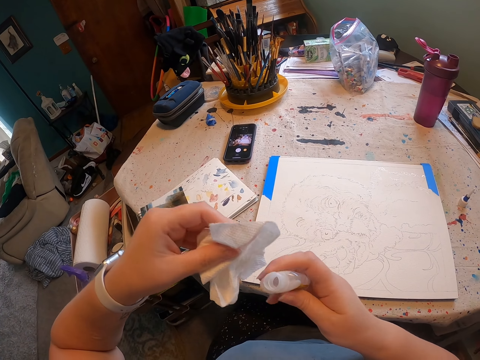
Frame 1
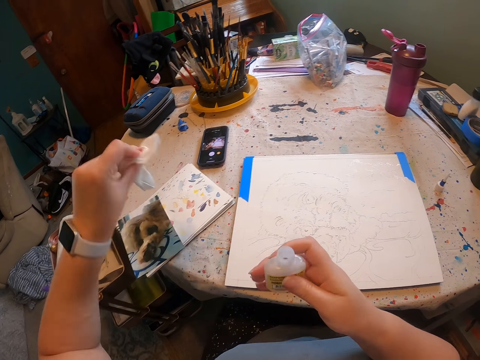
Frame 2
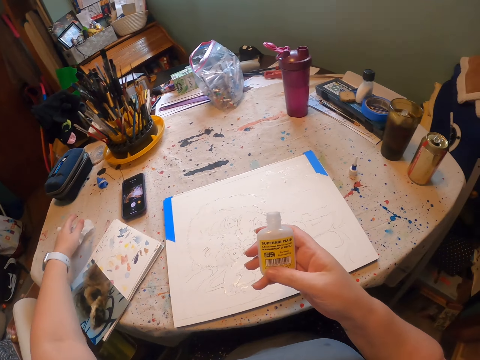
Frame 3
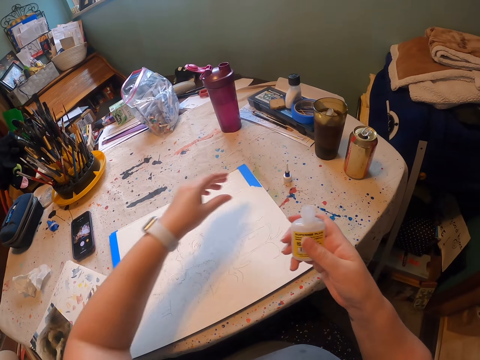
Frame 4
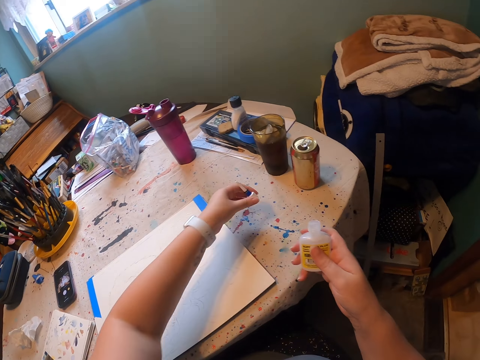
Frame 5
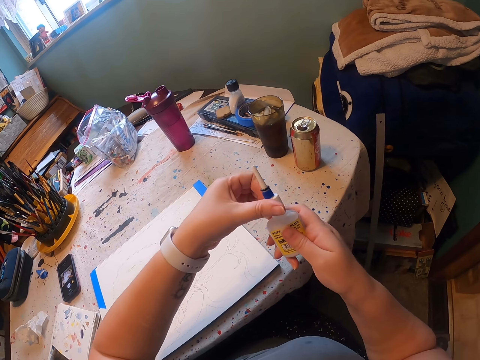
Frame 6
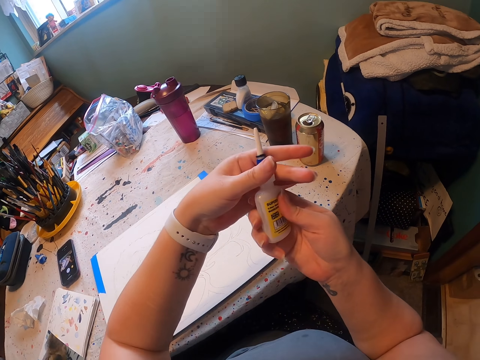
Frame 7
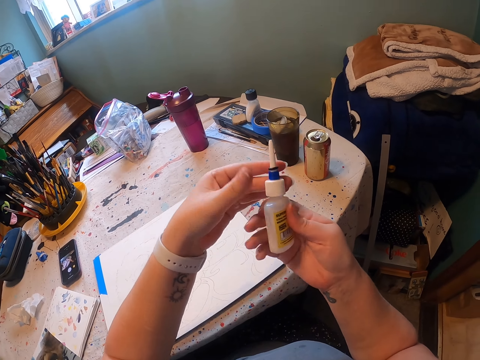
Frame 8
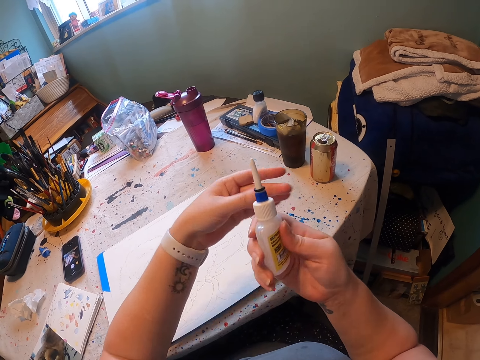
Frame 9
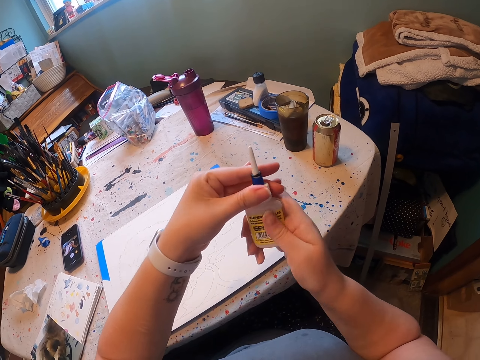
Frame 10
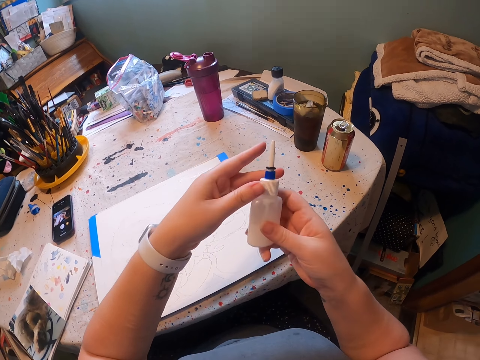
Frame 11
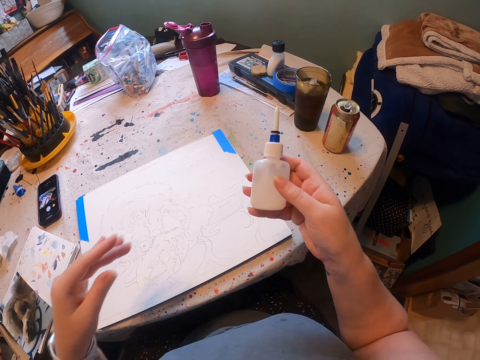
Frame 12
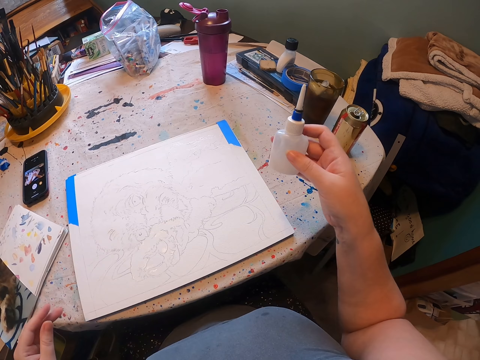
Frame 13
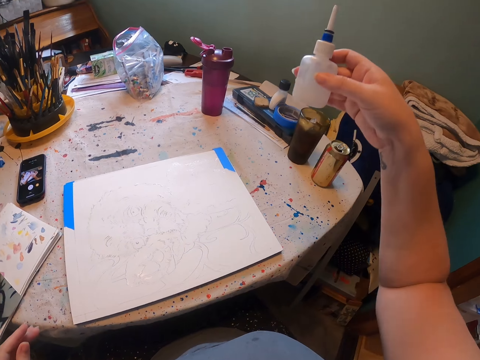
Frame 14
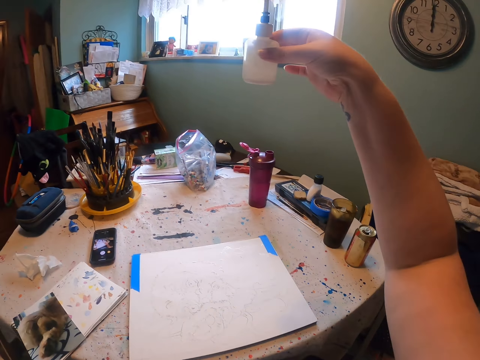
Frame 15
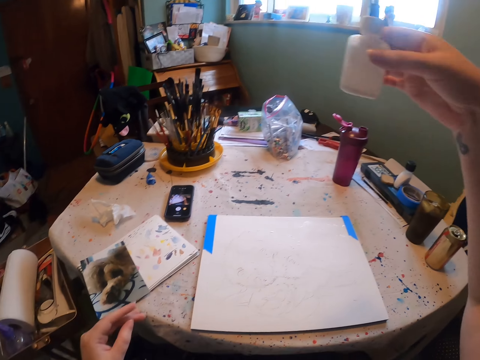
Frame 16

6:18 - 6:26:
The camera wearer puts a container on the table. They drop a towel. They take a container cap on the table and close the container. They look at the container and raise up the container.
